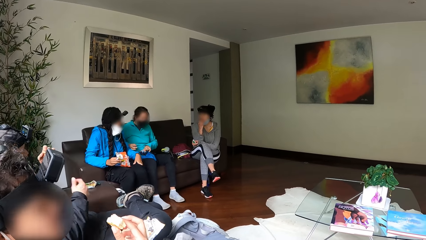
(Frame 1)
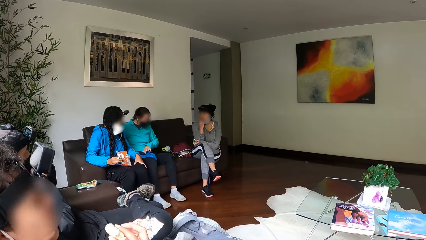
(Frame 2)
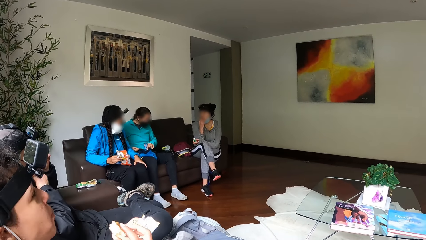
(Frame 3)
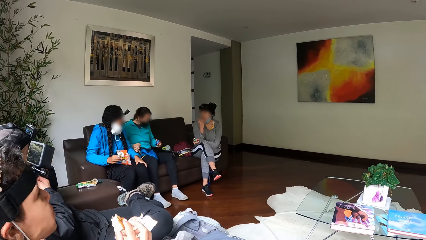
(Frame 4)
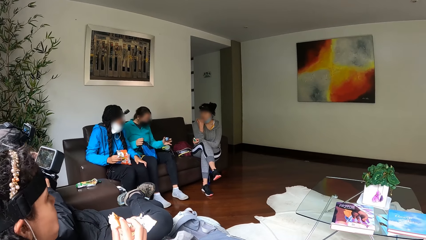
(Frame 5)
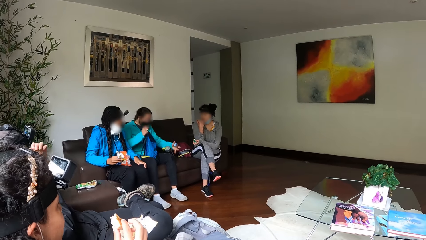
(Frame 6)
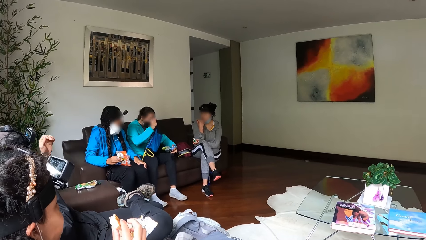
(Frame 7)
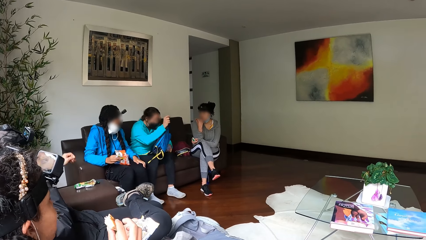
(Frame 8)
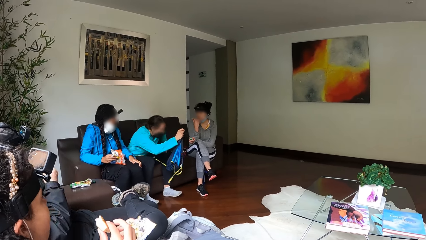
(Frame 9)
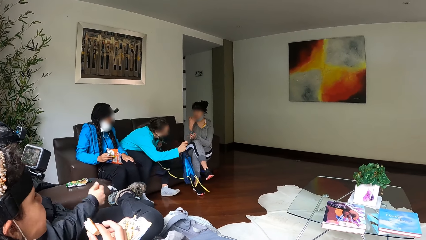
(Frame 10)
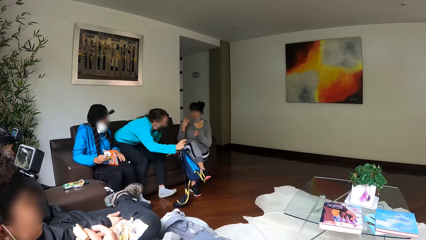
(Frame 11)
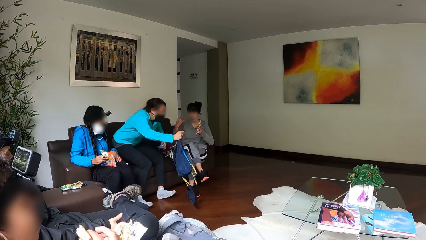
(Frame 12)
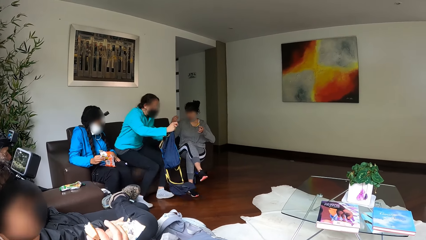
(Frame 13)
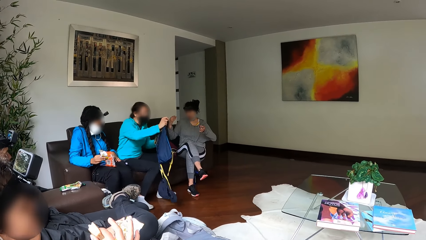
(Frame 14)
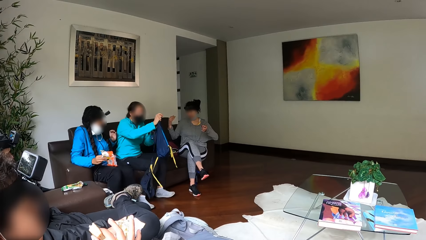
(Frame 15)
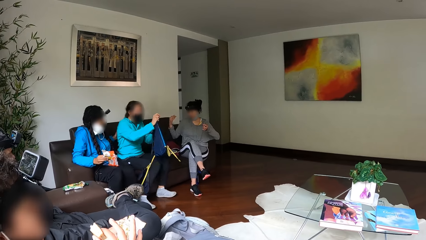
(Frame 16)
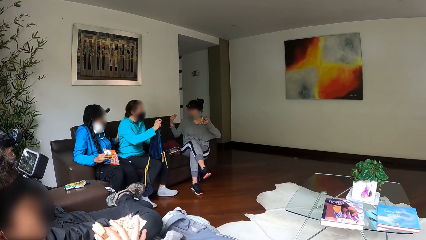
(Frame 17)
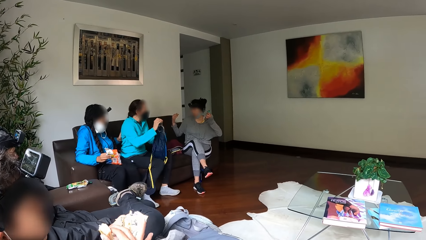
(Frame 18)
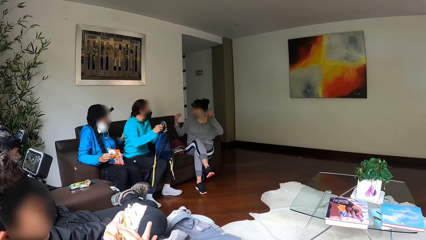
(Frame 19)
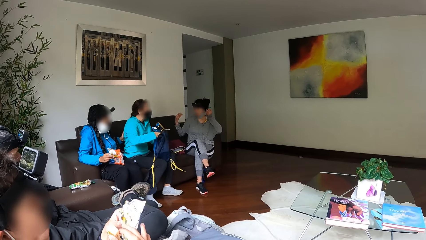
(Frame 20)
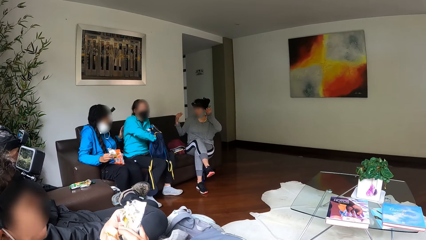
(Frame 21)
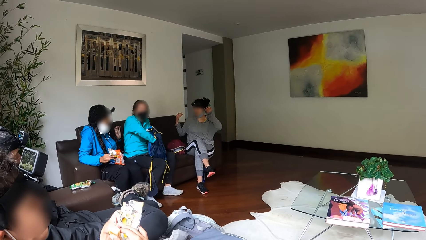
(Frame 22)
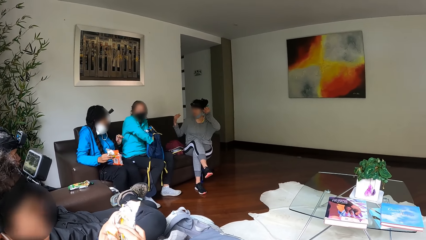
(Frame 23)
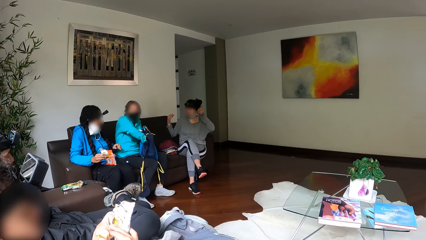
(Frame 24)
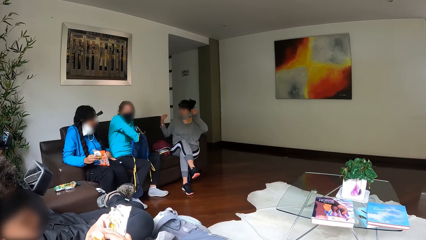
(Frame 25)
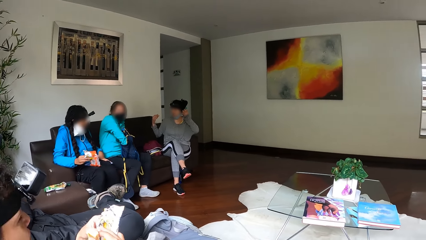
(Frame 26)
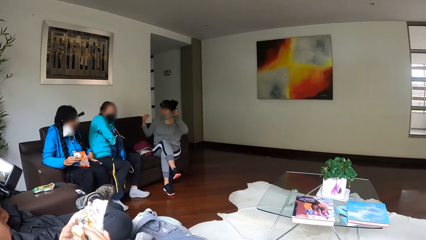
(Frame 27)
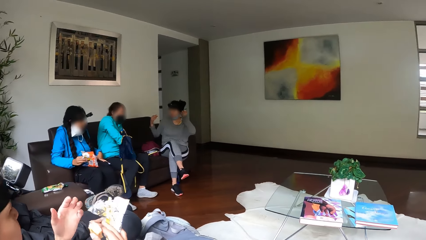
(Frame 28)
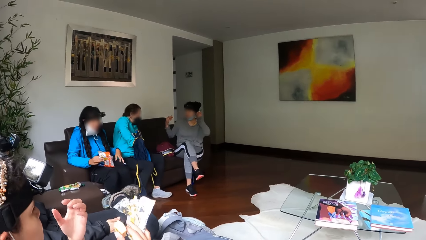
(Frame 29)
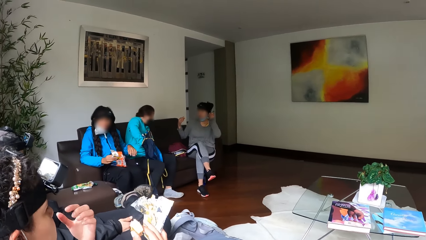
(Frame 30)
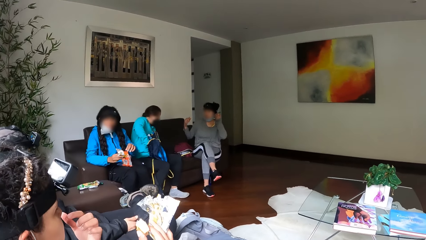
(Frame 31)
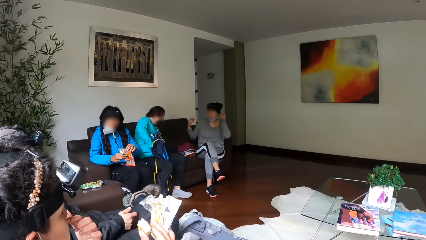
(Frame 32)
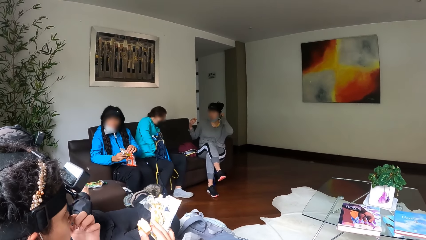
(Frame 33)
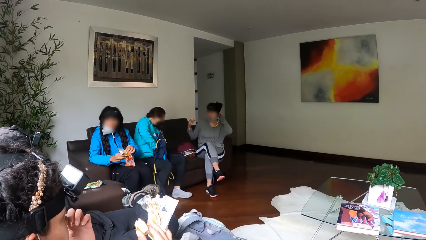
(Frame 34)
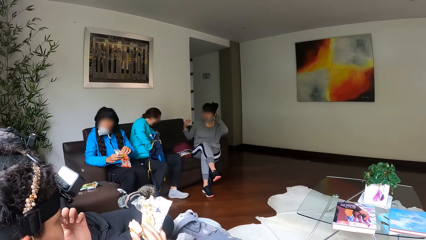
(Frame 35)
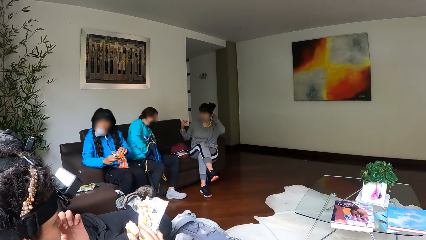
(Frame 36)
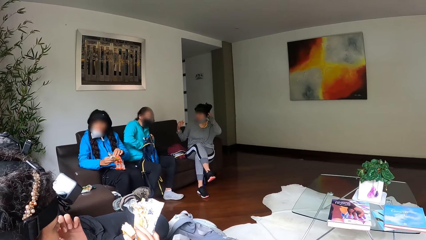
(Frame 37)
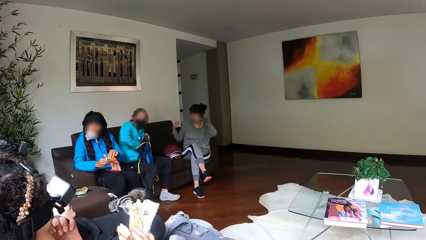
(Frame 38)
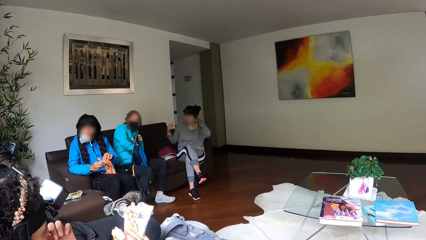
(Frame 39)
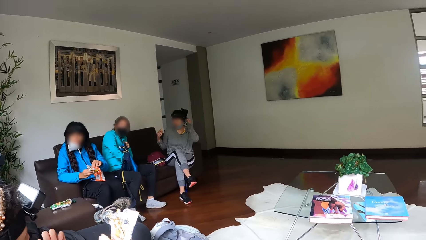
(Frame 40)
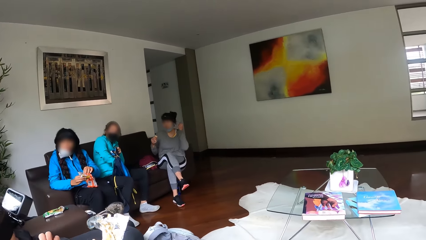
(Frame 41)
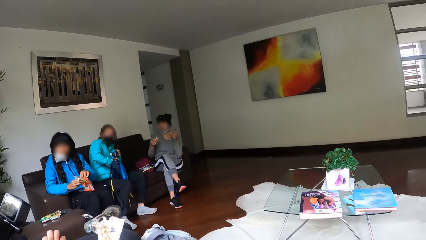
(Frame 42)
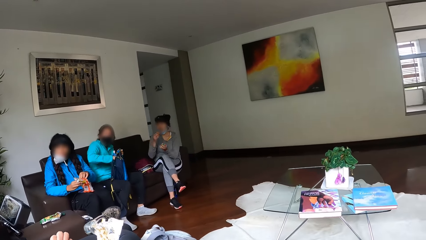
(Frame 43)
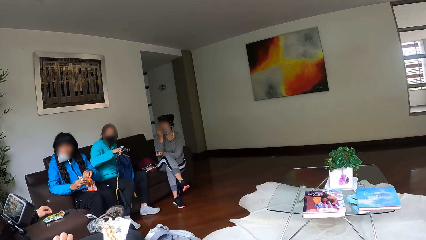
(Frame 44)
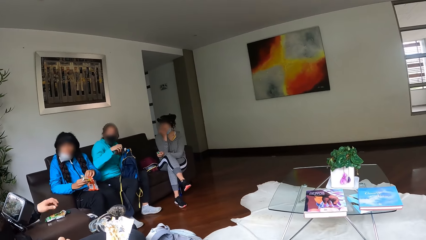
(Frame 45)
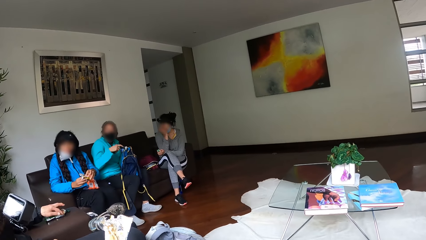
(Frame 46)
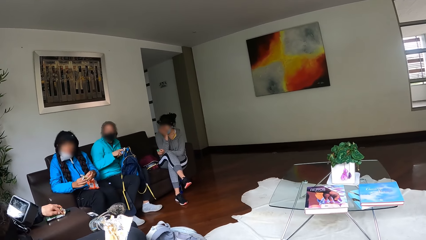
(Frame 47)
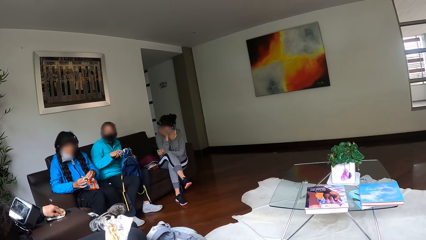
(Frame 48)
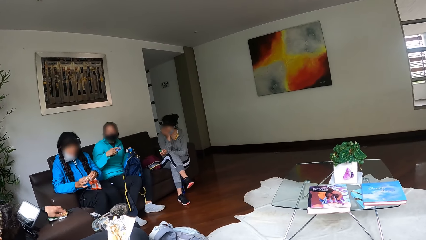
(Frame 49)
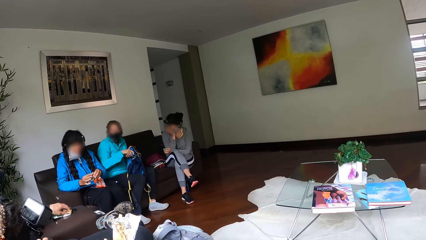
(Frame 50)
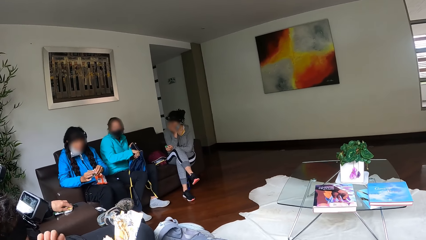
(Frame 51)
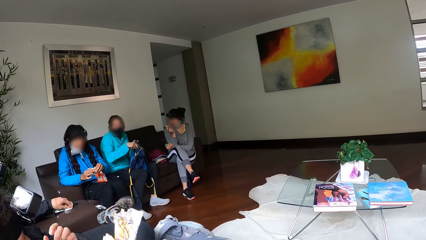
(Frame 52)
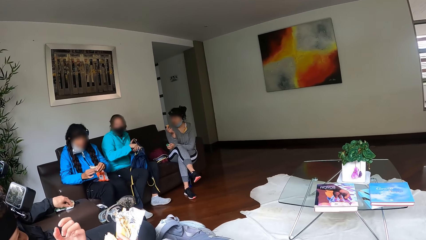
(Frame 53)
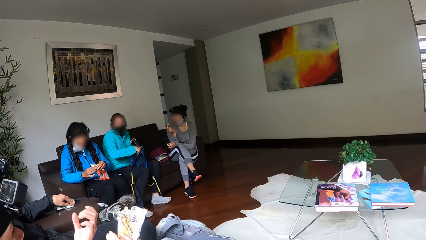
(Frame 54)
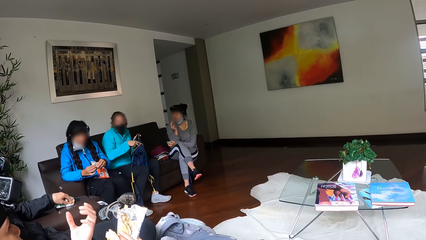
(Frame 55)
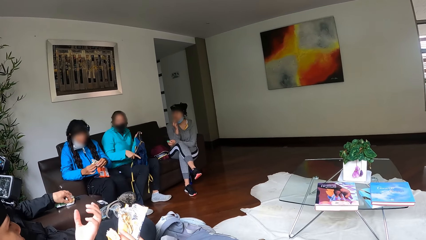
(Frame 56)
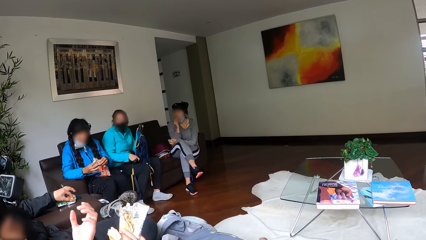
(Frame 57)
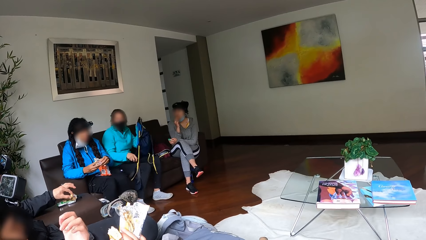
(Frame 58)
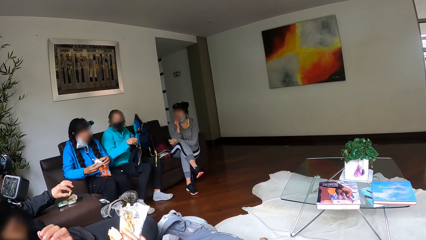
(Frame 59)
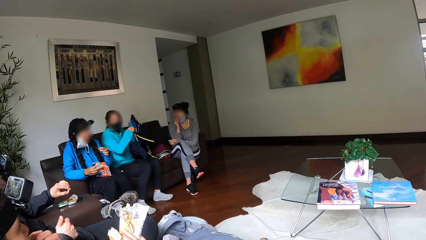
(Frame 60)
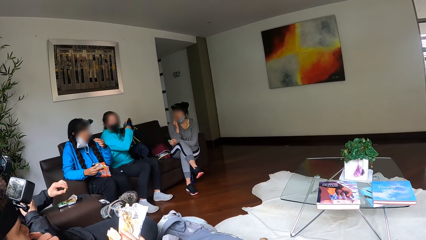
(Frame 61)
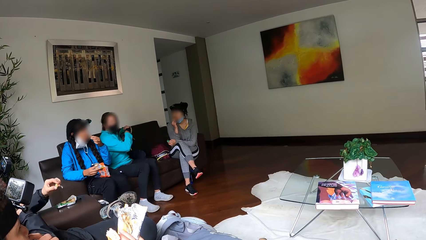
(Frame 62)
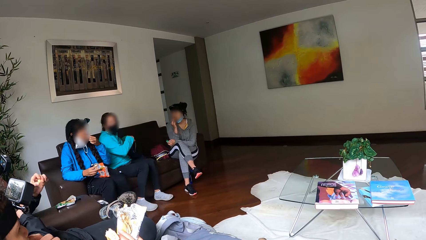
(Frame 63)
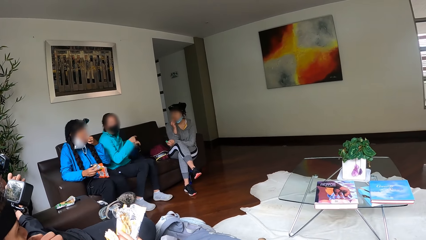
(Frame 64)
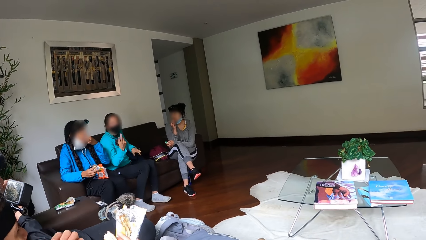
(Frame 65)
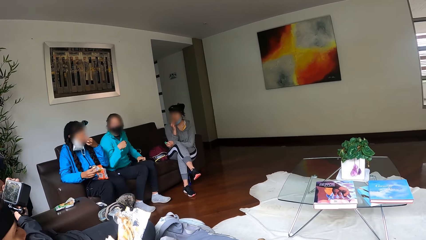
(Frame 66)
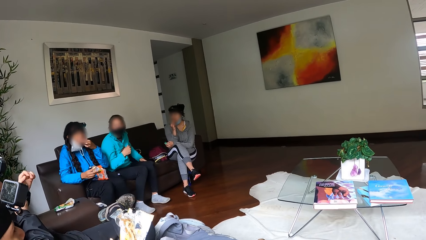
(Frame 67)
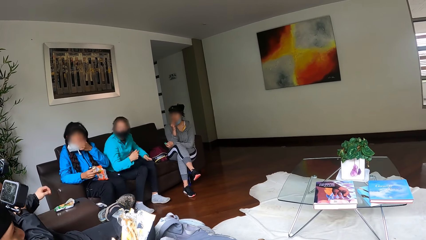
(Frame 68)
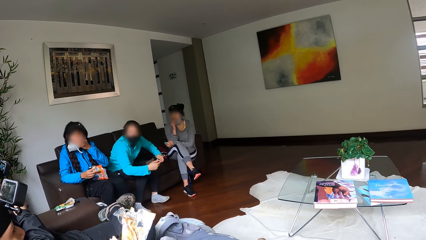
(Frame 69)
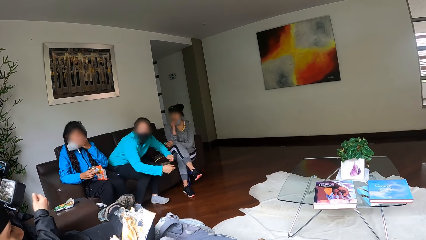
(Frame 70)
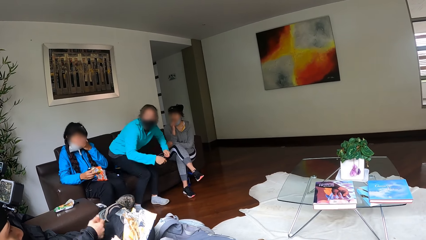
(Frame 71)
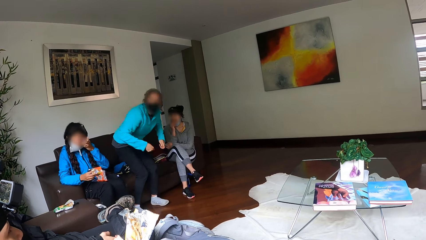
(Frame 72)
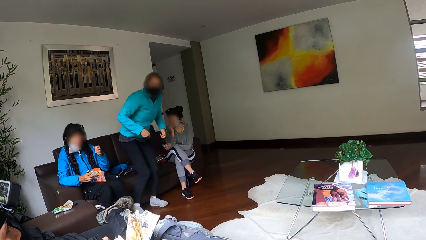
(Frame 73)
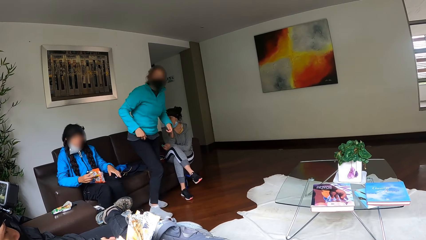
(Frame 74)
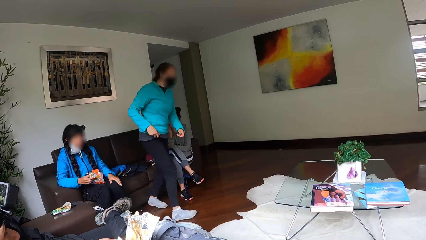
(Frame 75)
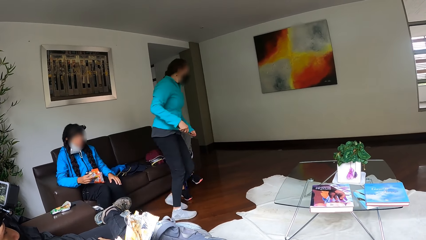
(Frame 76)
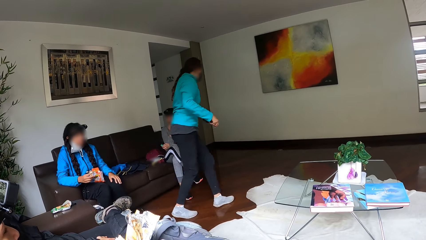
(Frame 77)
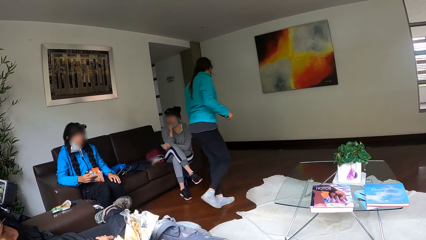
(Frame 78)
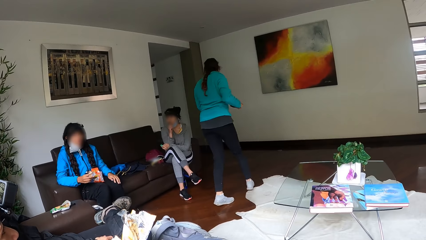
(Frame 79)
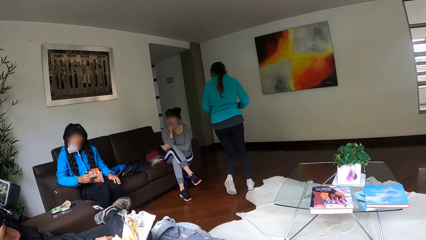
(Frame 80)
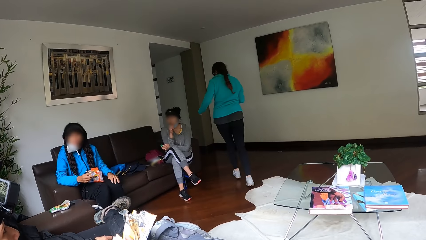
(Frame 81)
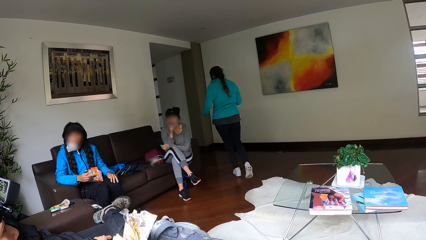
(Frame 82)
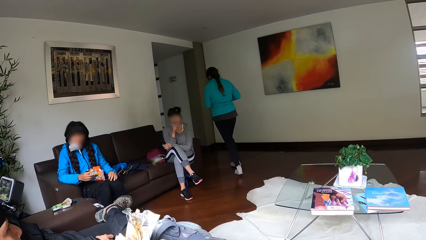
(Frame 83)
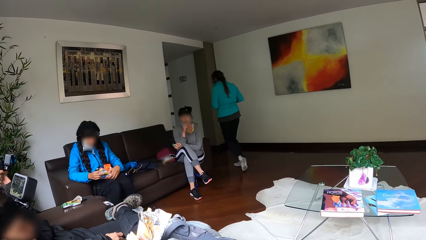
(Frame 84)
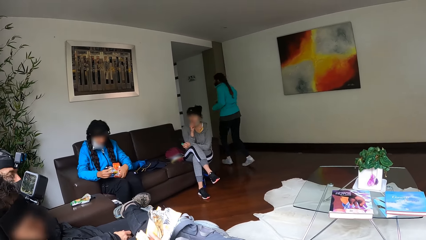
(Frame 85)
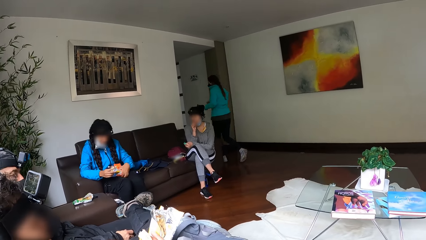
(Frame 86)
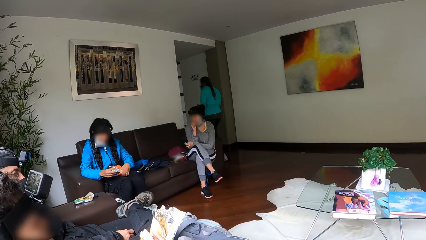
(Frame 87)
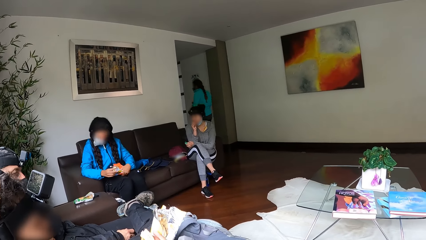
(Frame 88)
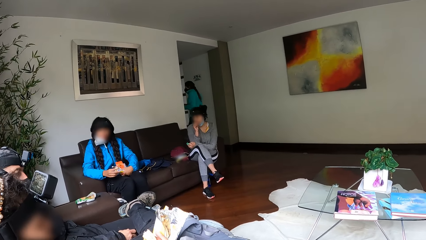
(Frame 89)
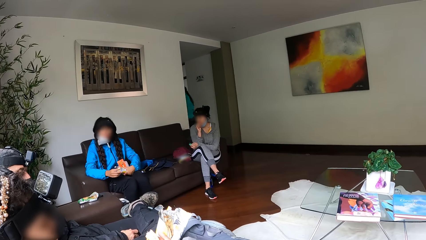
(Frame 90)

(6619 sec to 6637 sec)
A woman carries a blue bag with her left hand. She stands up, sits down. She puts her right hand into the blue bag. She searches the bag. She drops the blue bag on a chair. She stands up from the chair. She walks around. She runs into a room.
